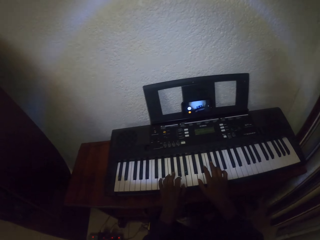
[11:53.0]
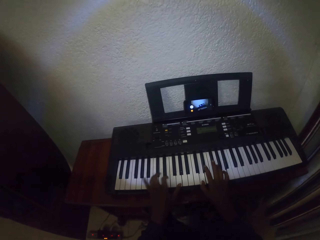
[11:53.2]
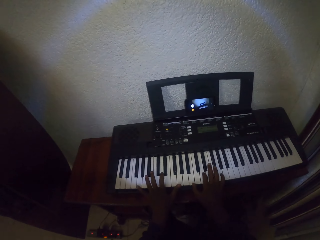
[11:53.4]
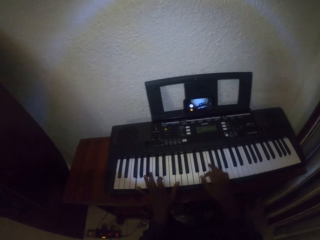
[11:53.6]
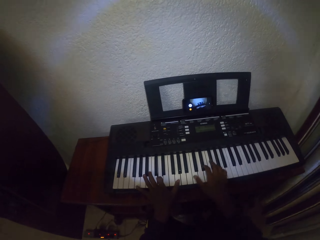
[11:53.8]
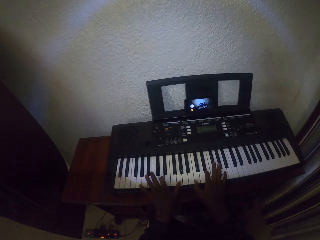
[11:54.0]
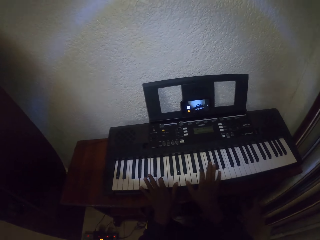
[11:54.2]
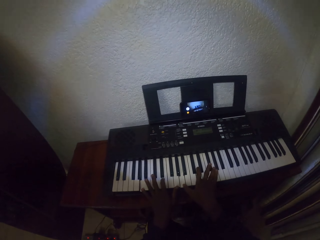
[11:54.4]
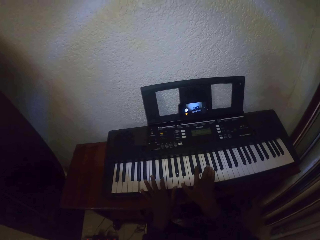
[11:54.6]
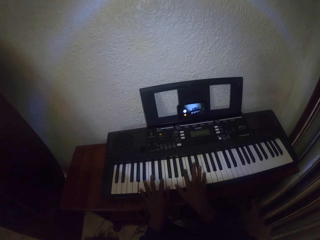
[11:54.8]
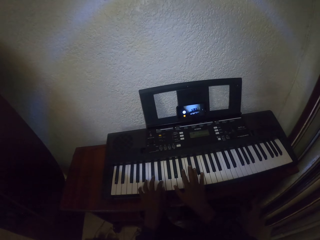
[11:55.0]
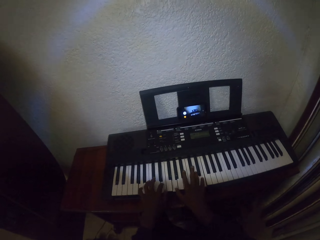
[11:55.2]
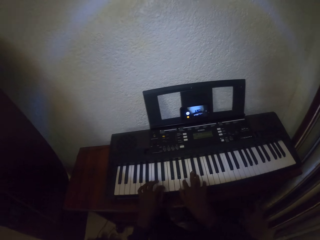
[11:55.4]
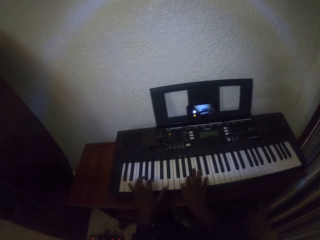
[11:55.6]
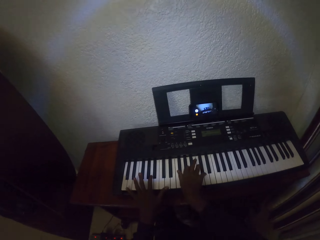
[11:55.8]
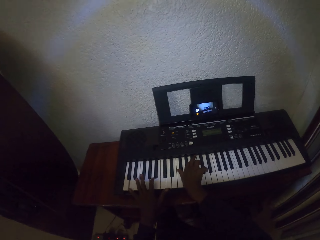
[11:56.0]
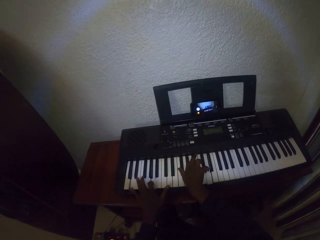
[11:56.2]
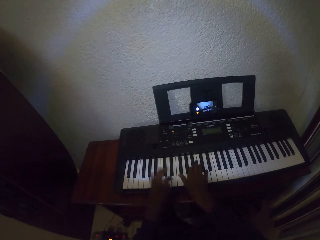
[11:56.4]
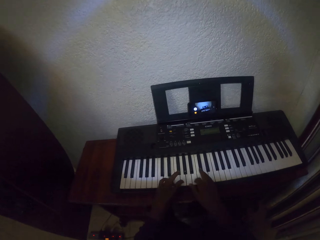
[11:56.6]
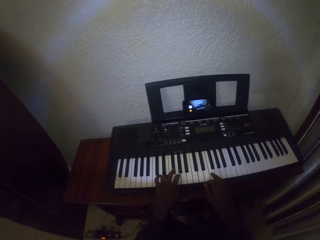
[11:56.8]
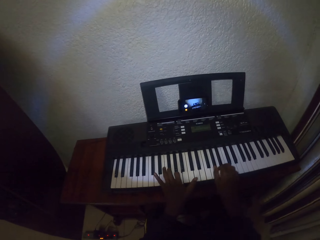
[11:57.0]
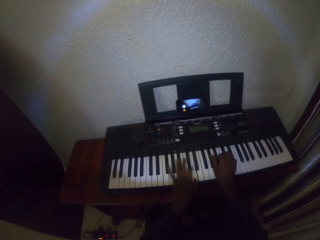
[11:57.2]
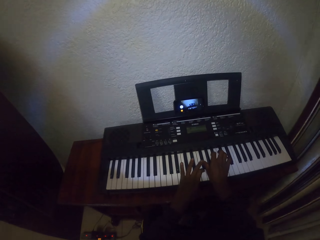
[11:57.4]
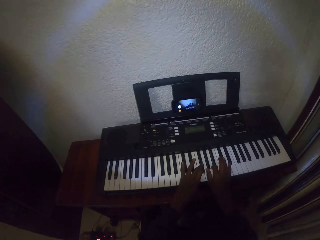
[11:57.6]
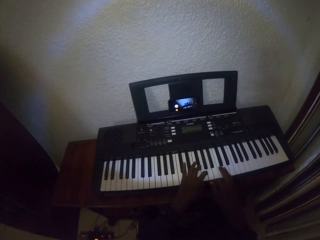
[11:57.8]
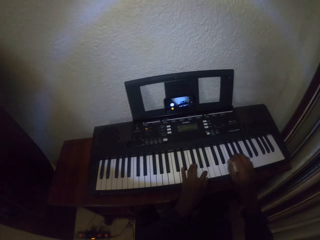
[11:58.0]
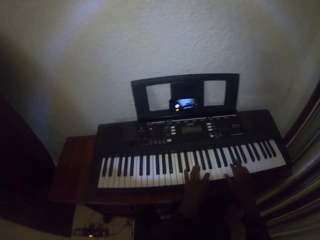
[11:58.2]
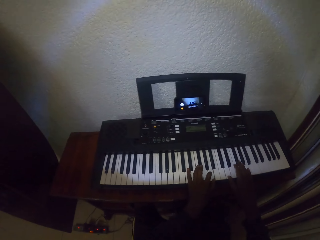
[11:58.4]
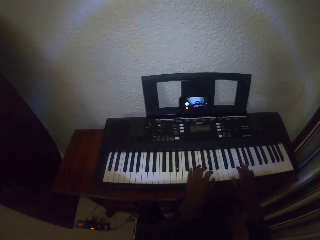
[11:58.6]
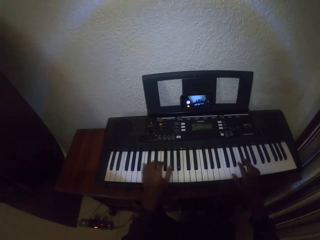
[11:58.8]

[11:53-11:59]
The camera wearer plays the piano keyboard with the hand.

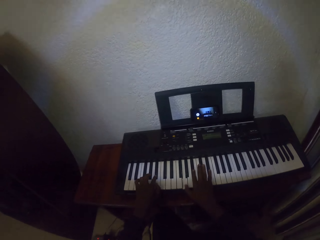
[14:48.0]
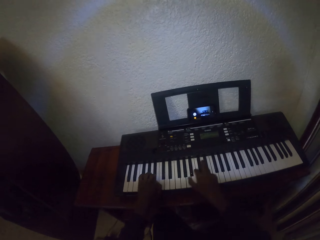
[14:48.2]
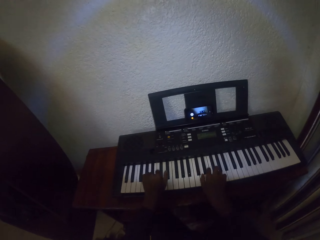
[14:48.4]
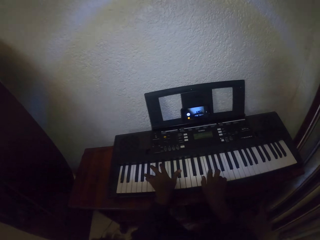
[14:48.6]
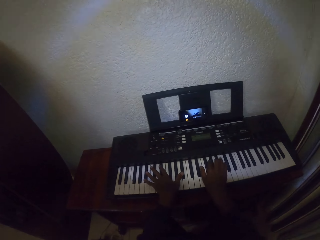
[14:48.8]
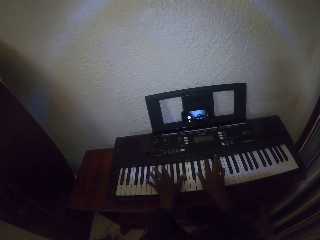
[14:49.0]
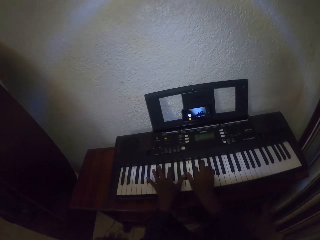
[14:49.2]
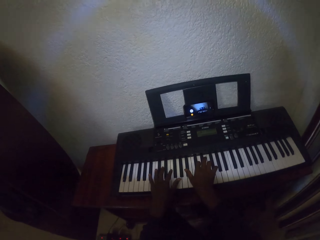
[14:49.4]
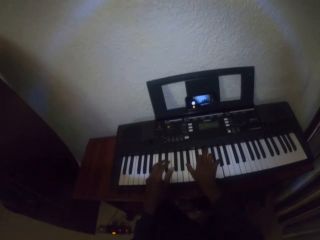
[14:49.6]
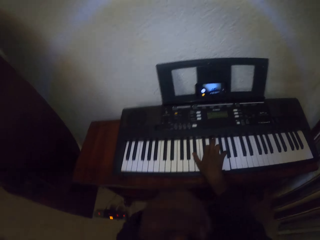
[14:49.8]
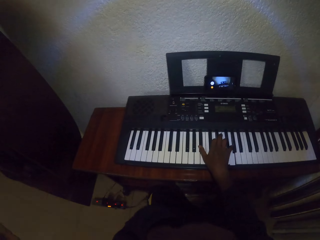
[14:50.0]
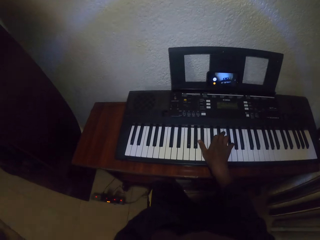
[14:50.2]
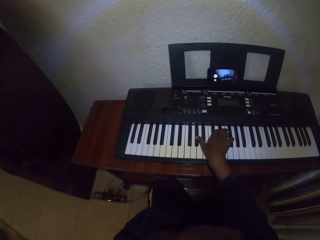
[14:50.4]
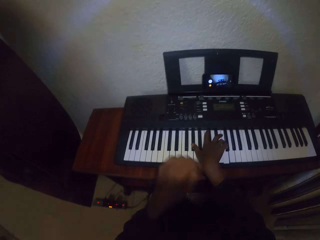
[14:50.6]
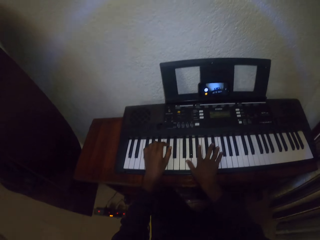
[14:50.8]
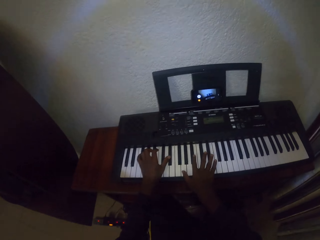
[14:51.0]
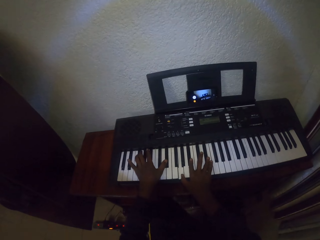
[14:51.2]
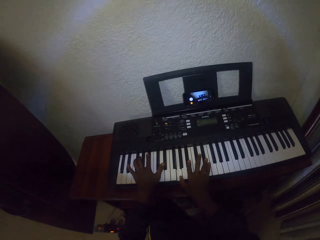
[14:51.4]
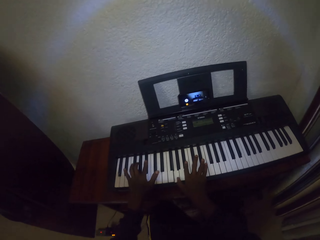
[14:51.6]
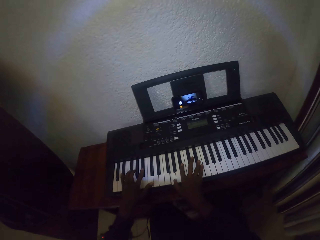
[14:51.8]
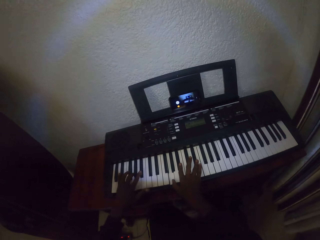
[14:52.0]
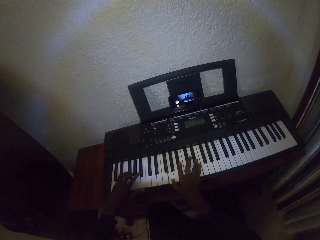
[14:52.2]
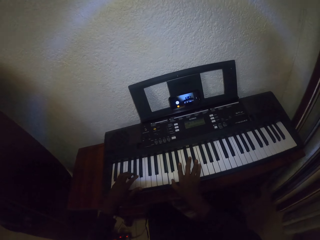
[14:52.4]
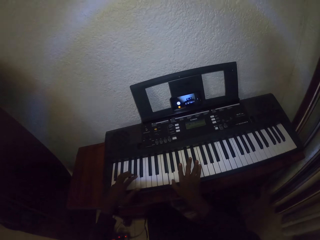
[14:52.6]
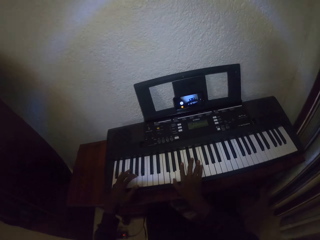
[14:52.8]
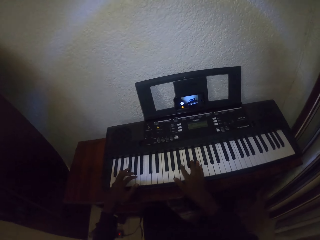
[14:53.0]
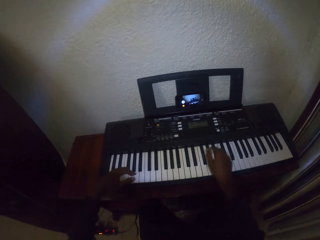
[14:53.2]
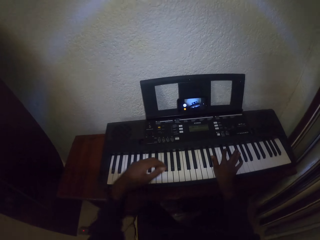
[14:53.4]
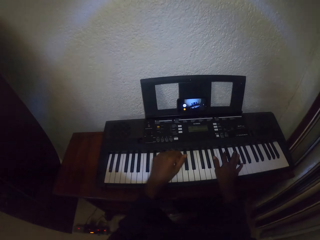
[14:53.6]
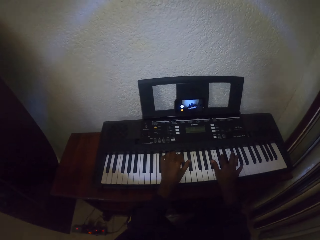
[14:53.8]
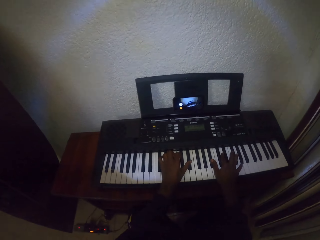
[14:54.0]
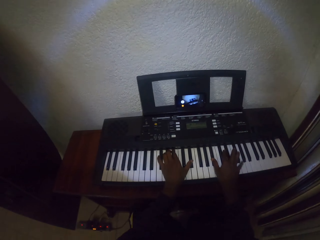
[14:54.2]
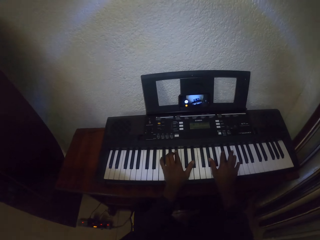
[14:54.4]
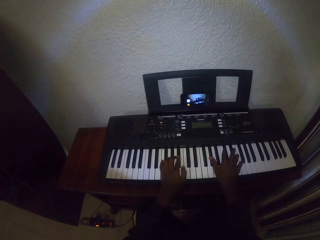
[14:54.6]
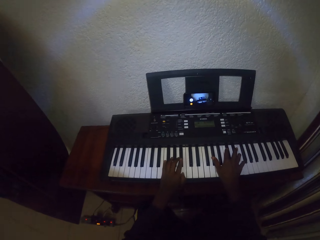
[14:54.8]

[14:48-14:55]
The camera wearer touches the face with the left hand.

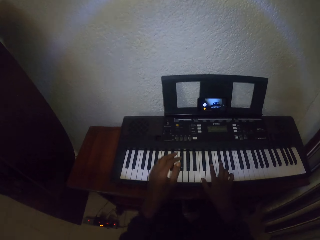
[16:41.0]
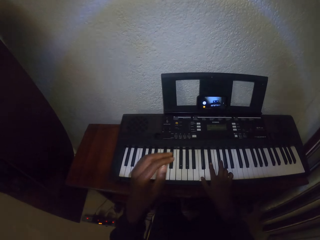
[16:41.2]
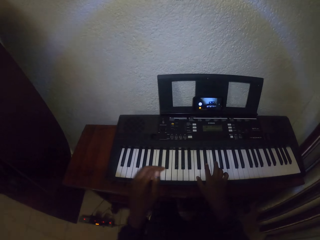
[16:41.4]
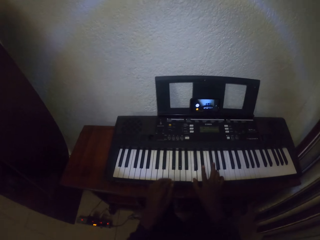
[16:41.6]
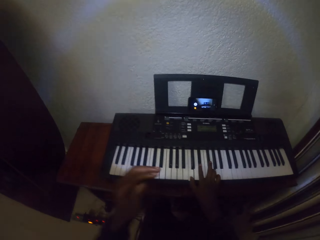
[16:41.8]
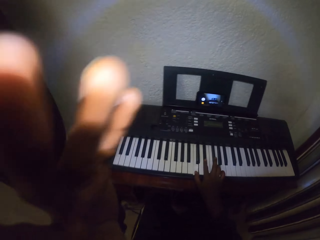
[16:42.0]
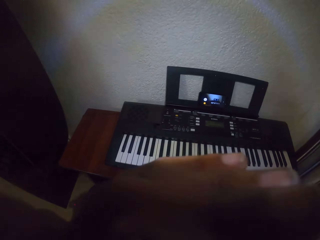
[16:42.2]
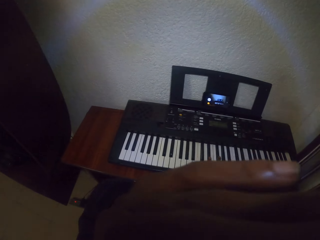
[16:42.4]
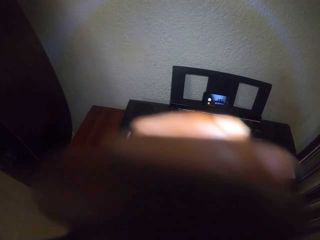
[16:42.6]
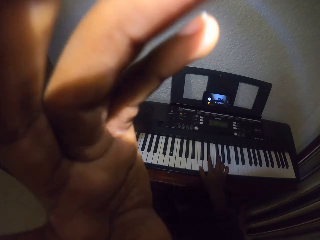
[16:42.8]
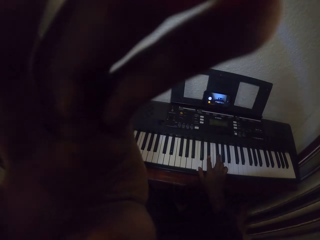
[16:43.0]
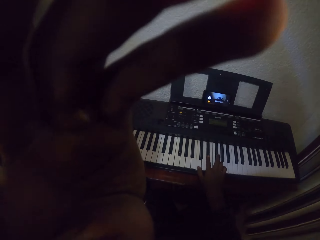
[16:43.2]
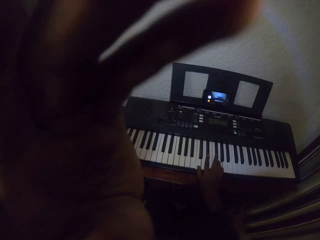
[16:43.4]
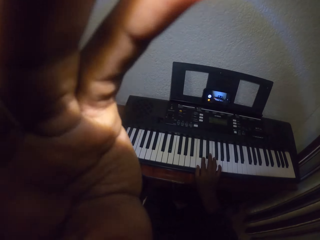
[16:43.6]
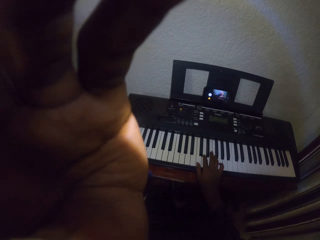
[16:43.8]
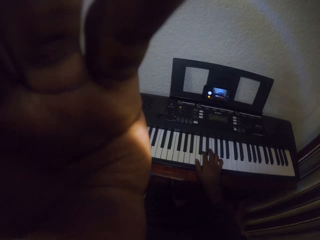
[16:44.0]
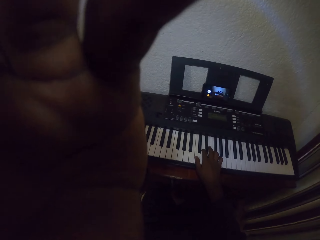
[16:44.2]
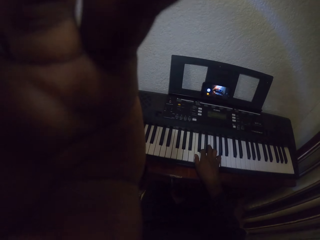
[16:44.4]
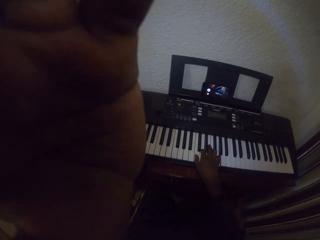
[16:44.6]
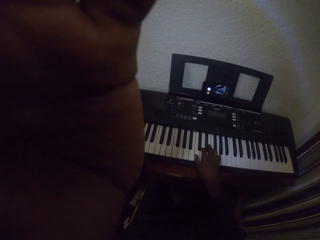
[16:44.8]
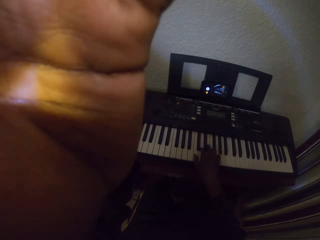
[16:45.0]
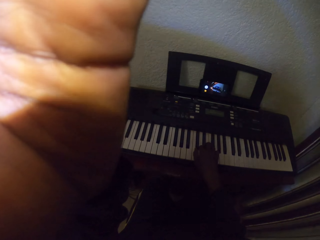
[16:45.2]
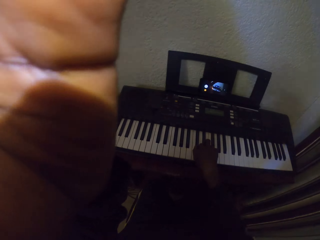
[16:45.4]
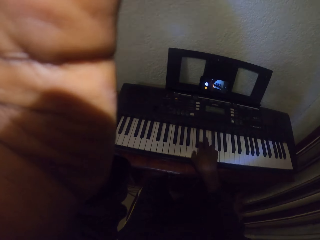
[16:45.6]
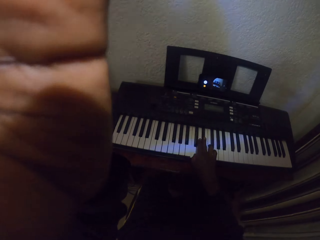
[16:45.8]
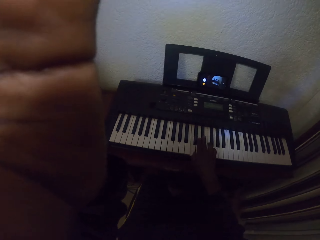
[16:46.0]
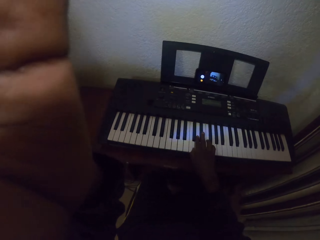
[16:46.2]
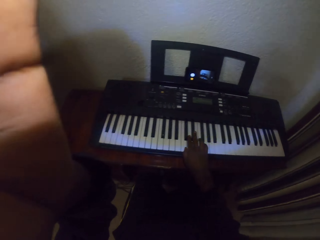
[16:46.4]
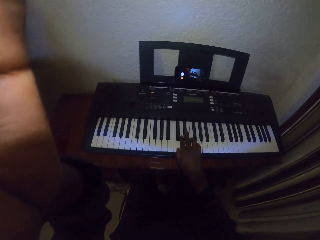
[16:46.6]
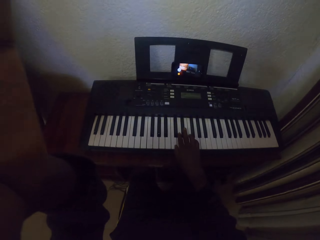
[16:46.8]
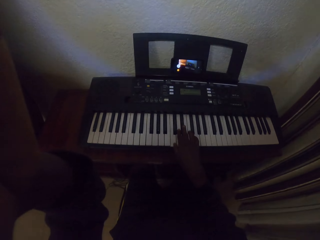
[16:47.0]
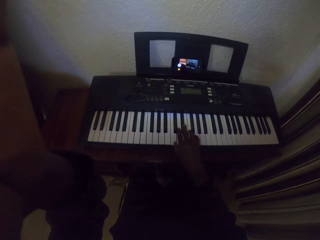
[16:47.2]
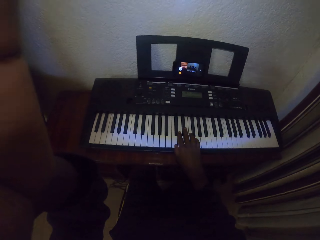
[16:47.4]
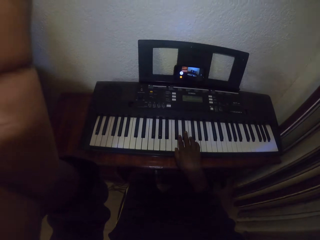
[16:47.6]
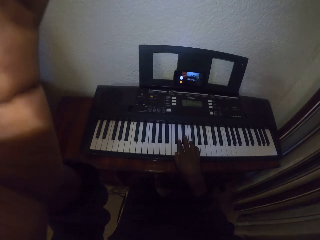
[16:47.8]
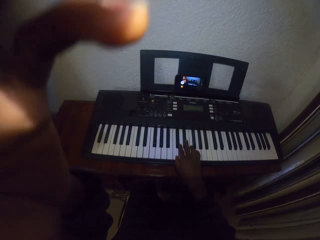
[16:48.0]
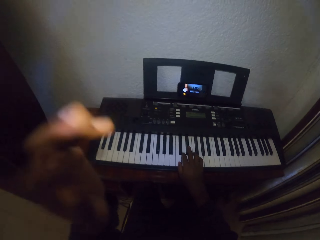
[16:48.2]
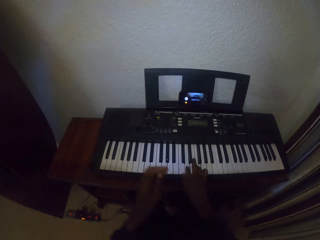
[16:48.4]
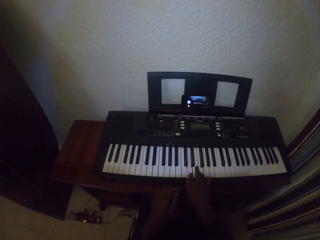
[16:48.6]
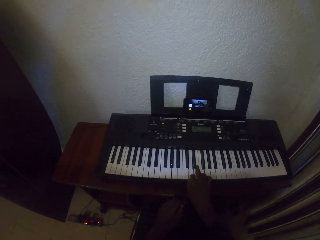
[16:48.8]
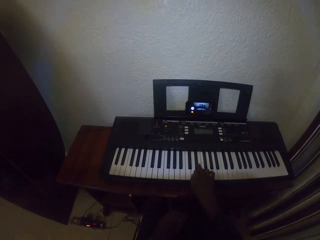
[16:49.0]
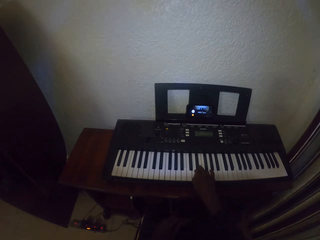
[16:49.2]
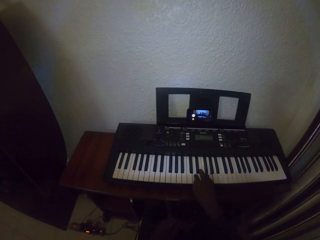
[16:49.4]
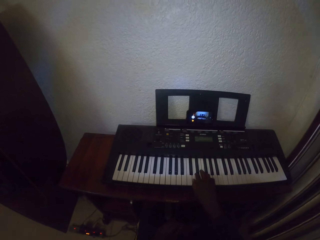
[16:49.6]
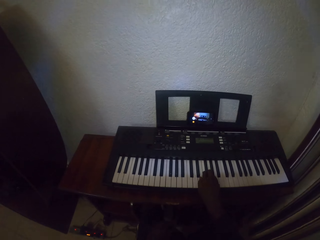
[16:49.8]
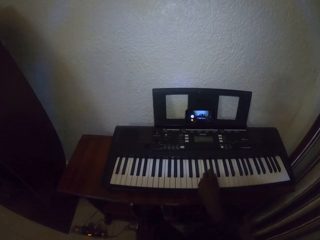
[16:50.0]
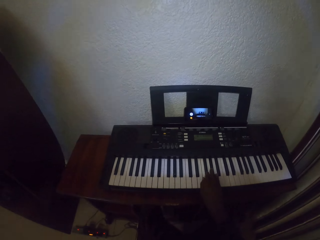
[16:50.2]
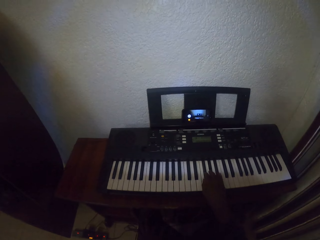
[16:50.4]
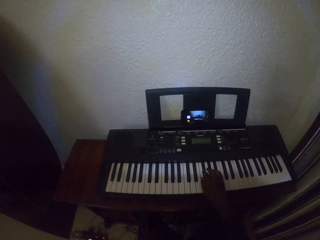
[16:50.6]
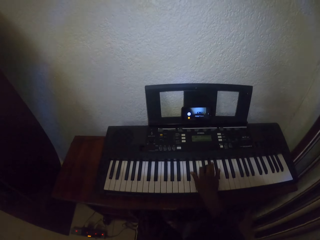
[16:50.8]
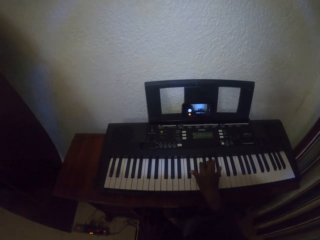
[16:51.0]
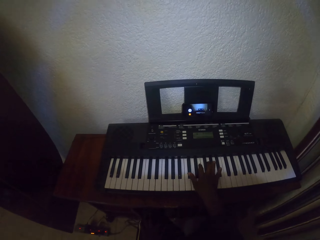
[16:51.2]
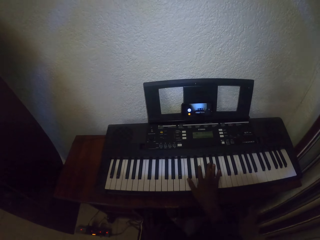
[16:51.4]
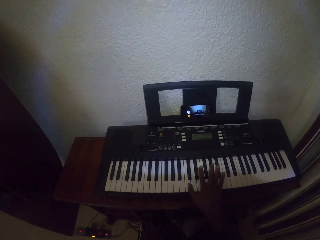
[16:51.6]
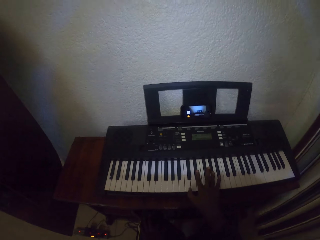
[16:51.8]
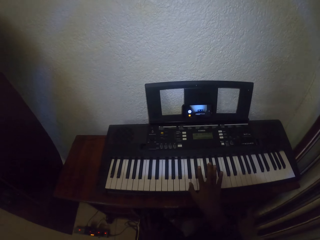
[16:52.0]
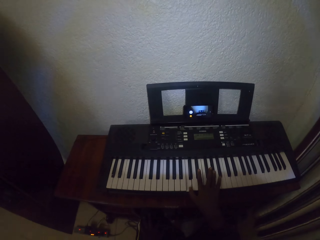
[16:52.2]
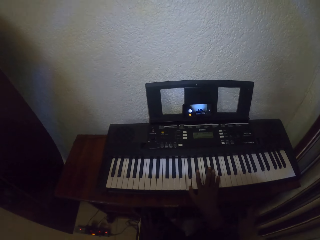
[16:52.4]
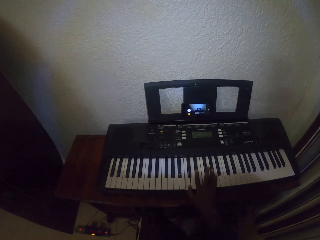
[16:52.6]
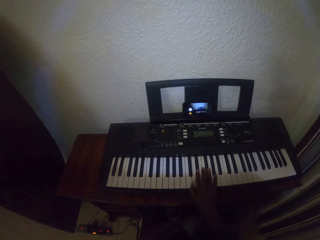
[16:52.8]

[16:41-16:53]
The camera wearer touches the camera with the left hand. They play the piano and adjust the camera. They play the piano with the right hand.
